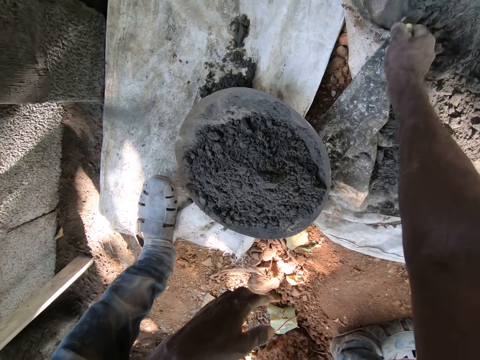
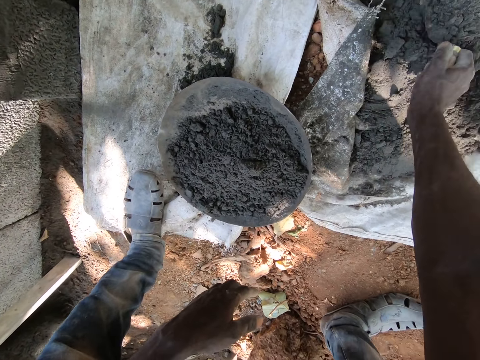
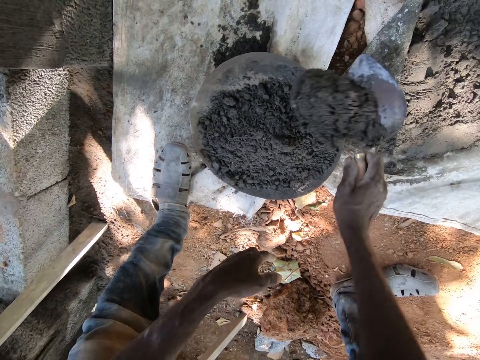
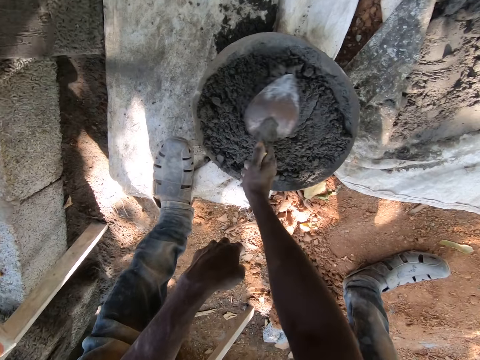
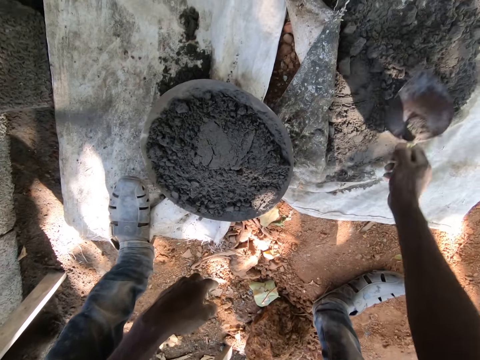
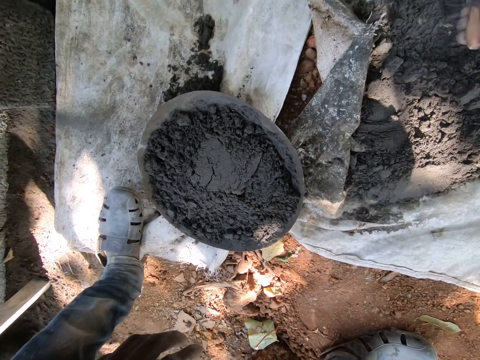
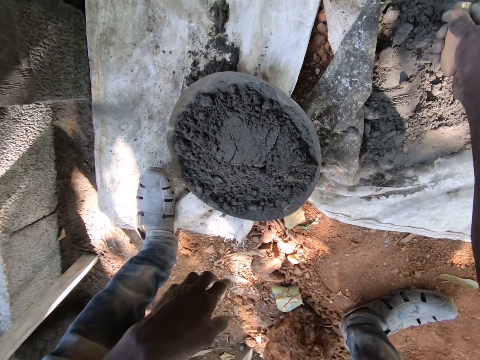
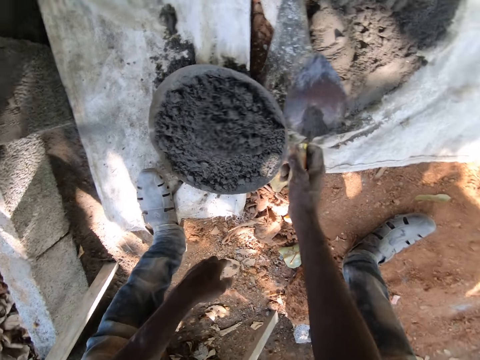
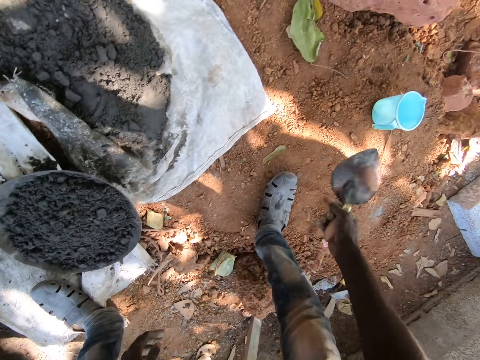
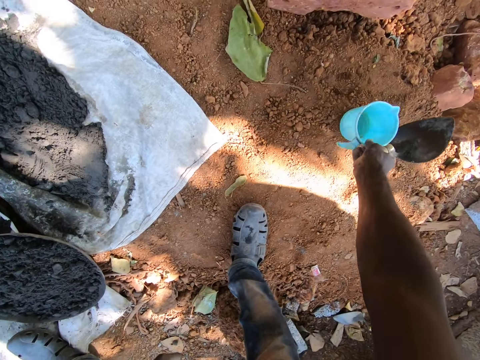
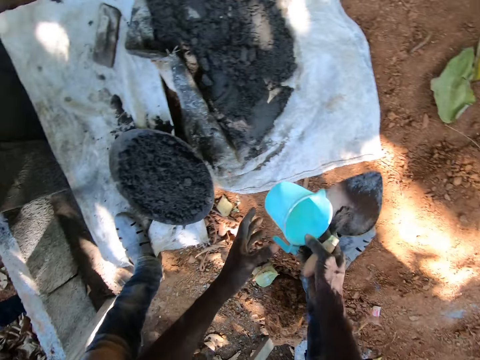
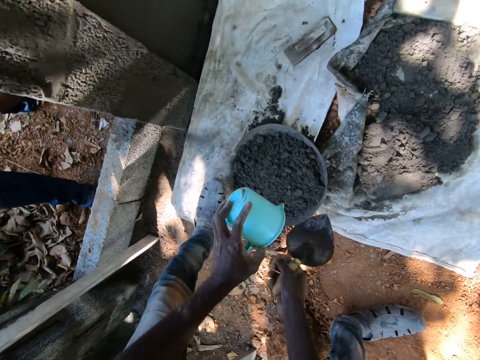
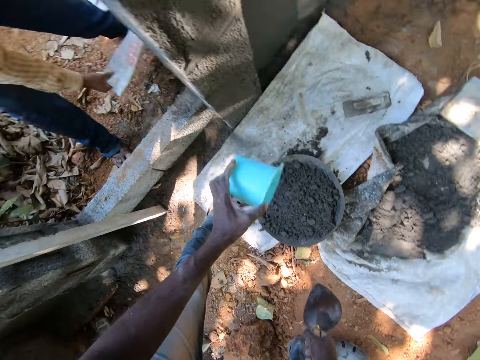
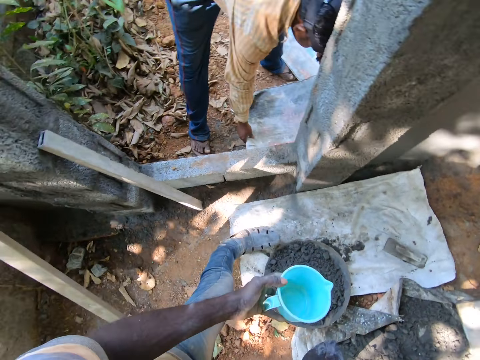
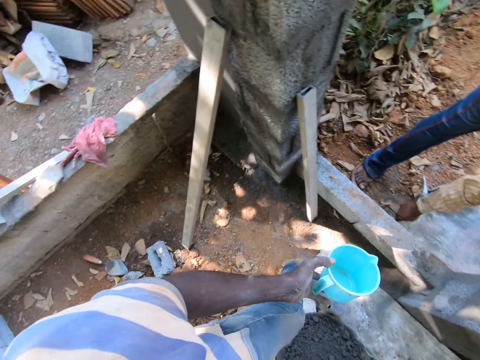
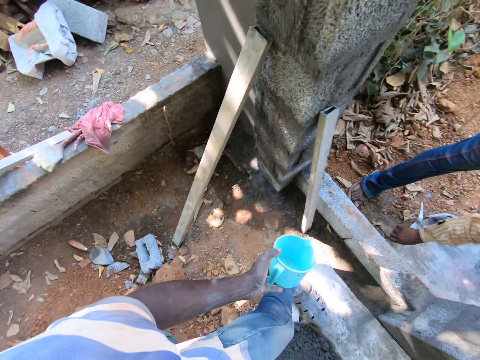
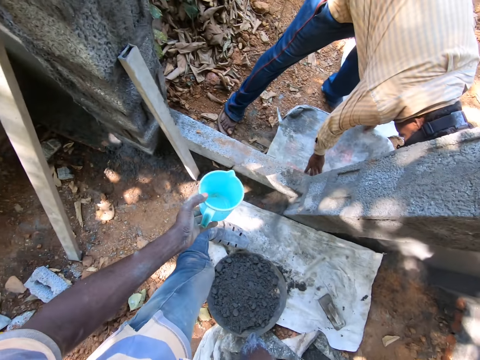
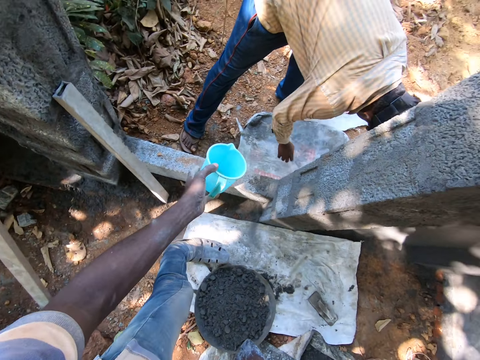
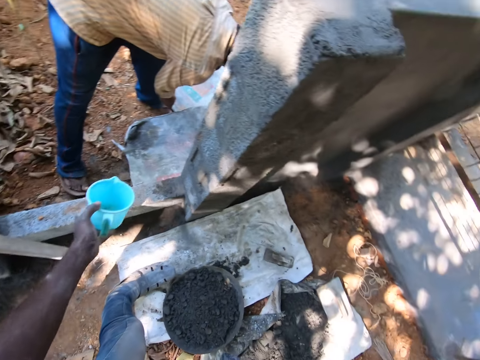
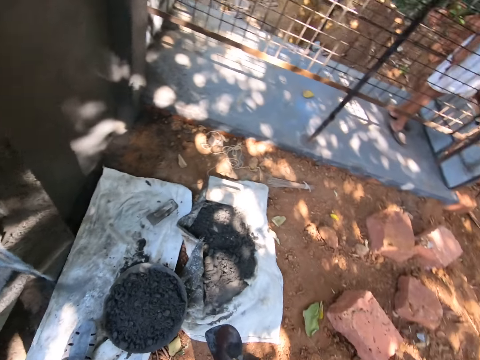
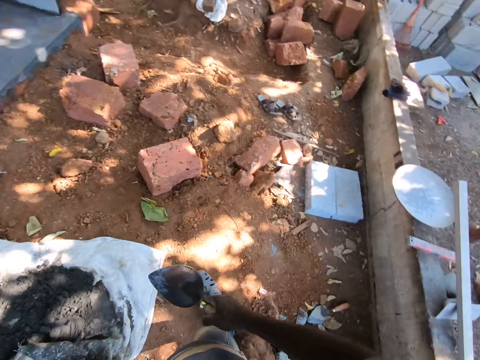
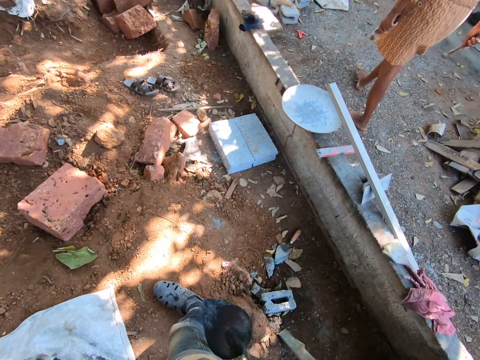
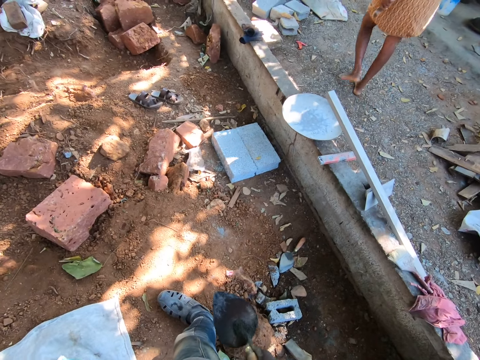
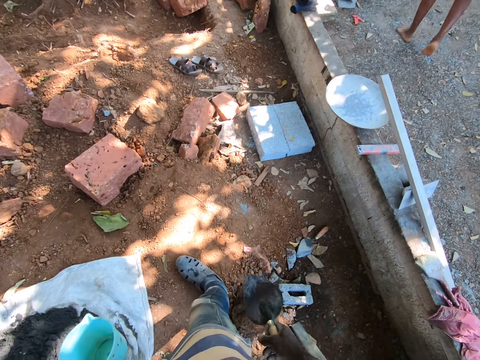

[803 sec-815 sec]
The camera wearer scoops cement from the sack on the ground with the hand trowel in his right hand. He pours the cement in the head pan on the ground with the hand trowel in his right hand. He scoops cement from the sack on the ground with the hand trowel in his right hand. He pours the cement in the head pan on the ground with the hand trowel in his right hand. He picks the cup of water from the ground with his right hand. He passes the cup of water from his right hand to his left hand. He pours water from the cup into the head pan on the ground with his left hand. A man picks the cement bag on the ground with his hands. The camera wearer moves around the construction site. He converses with the man.

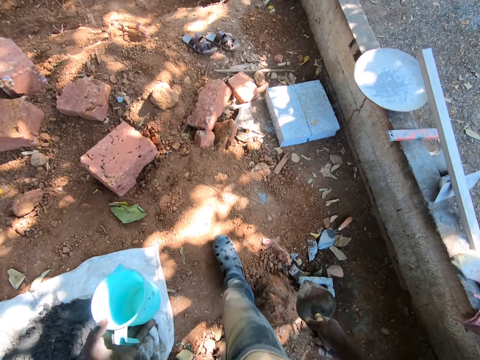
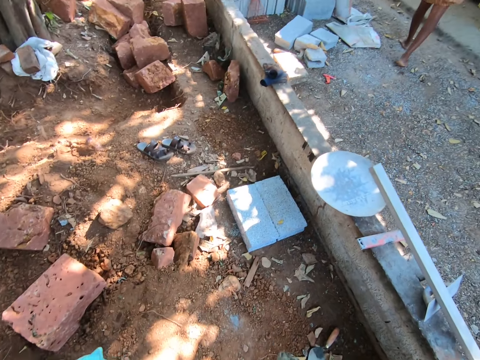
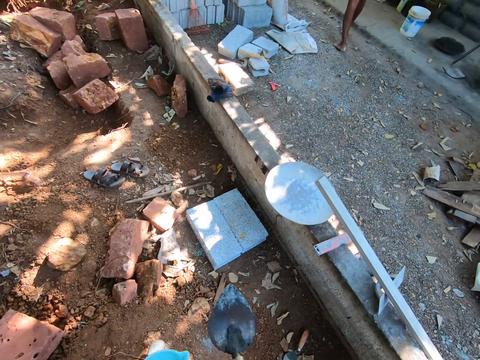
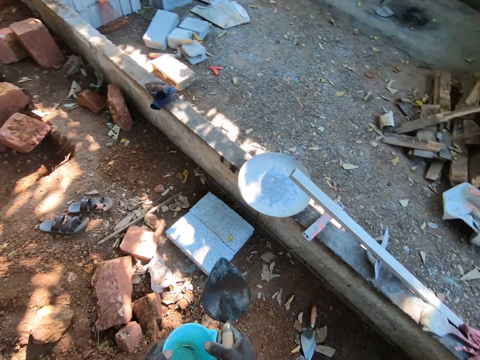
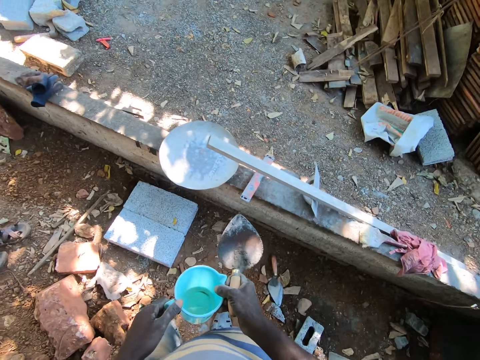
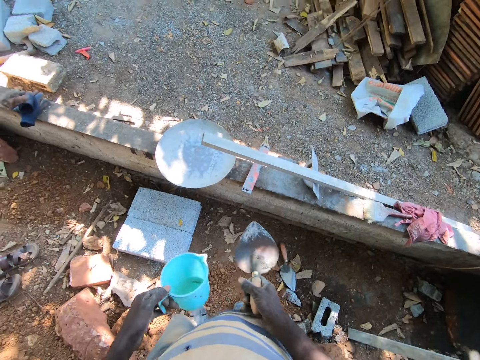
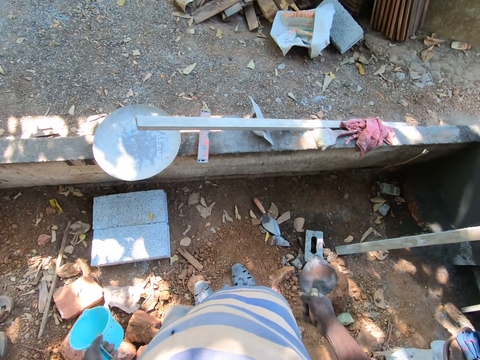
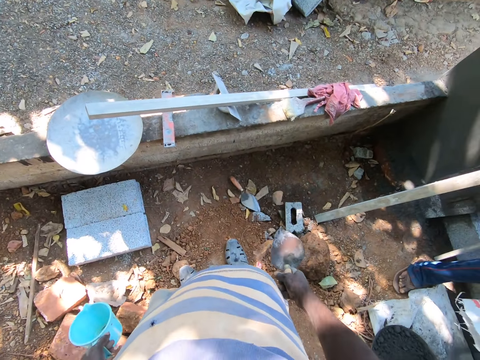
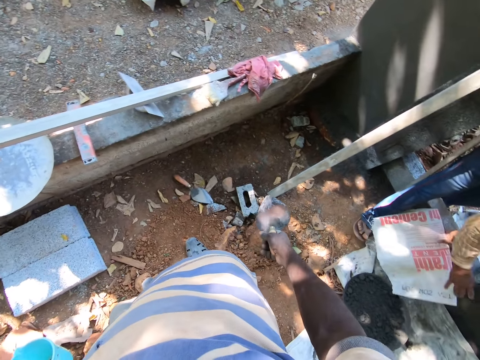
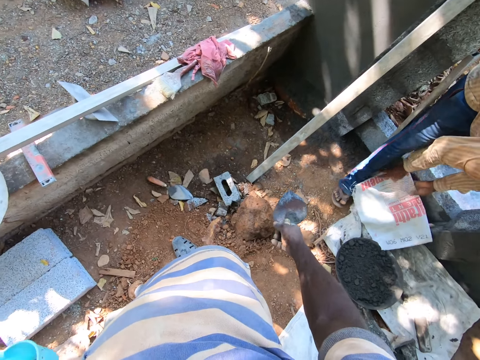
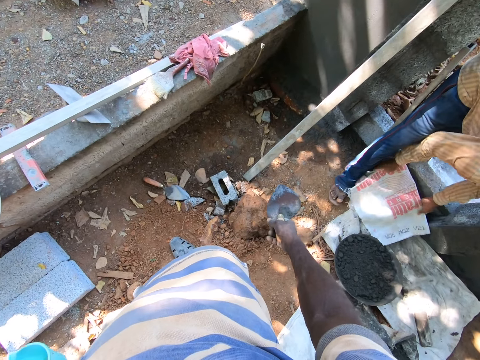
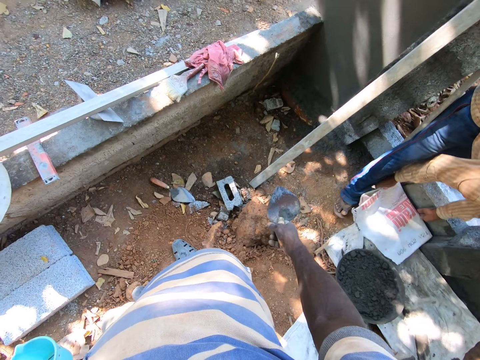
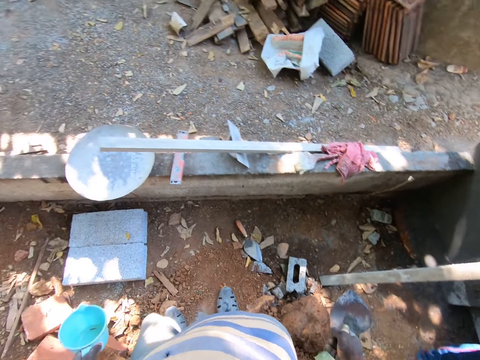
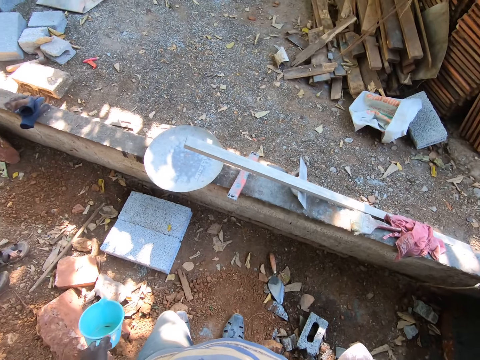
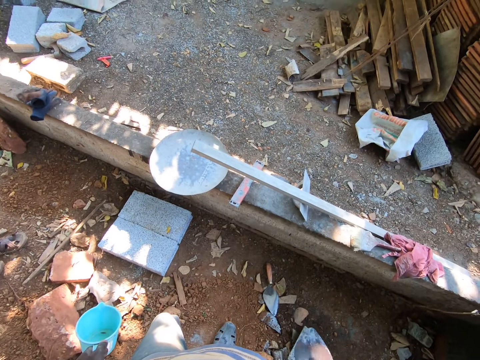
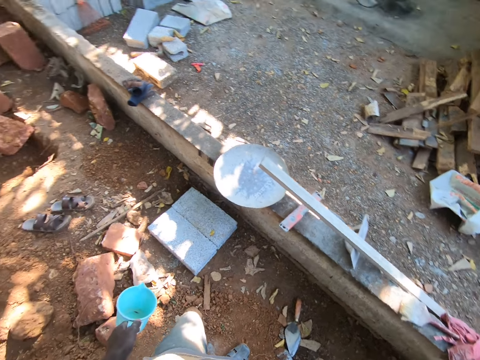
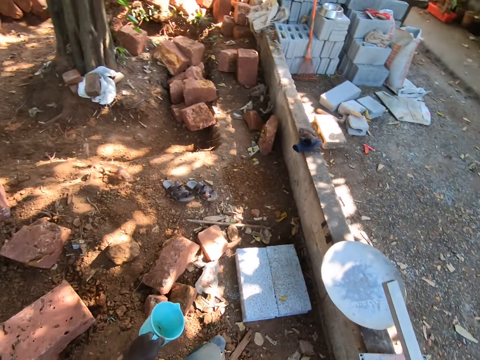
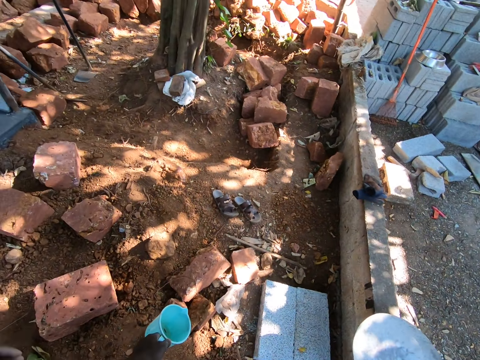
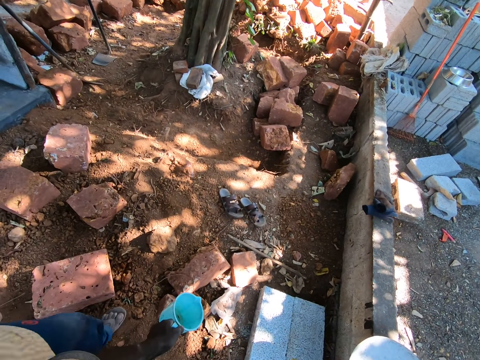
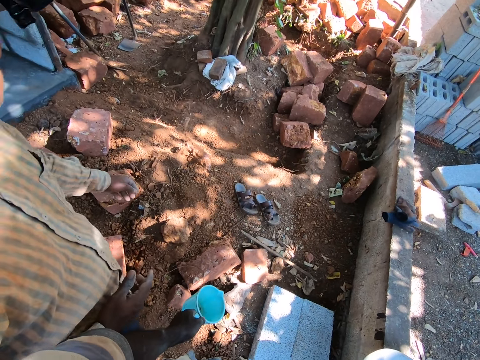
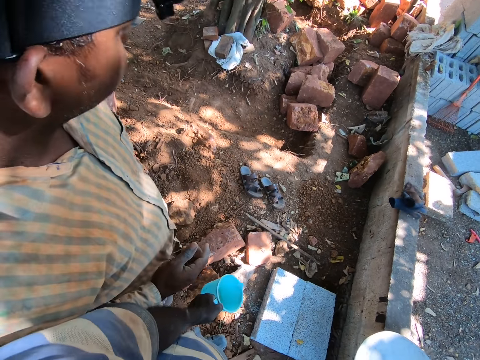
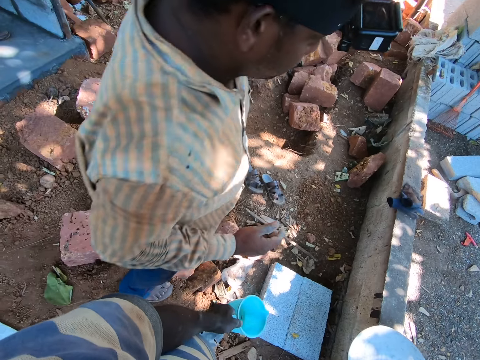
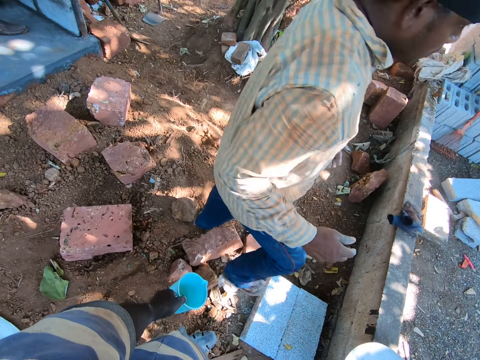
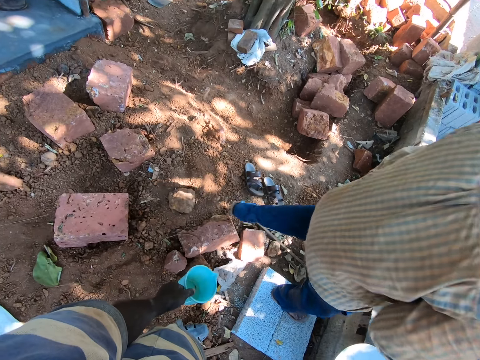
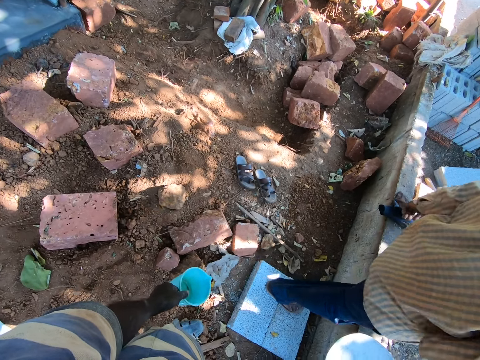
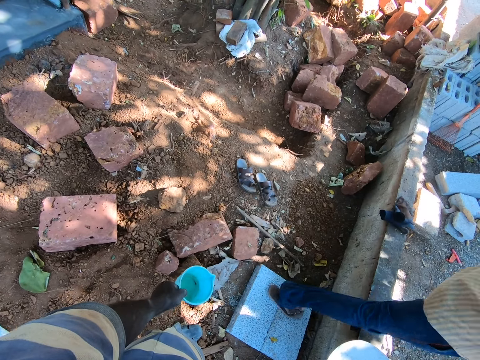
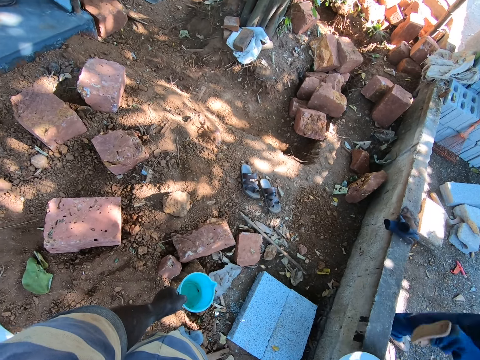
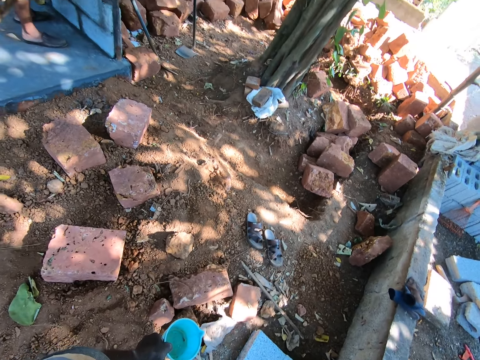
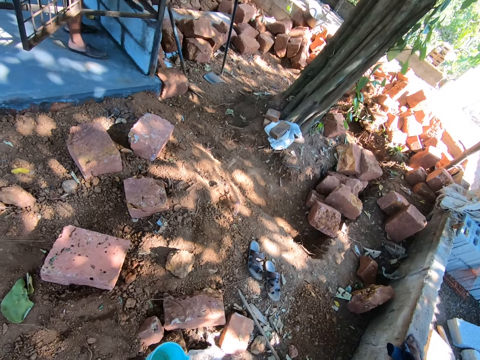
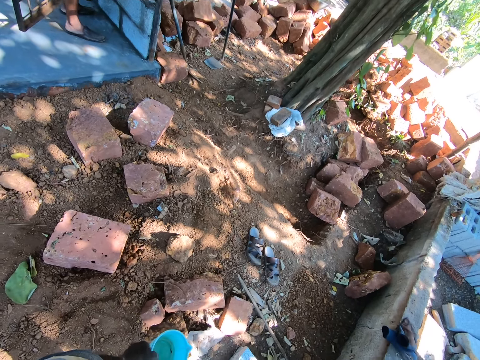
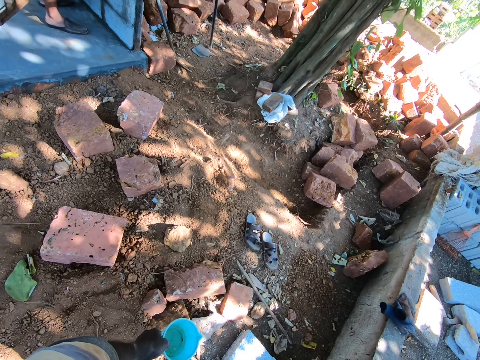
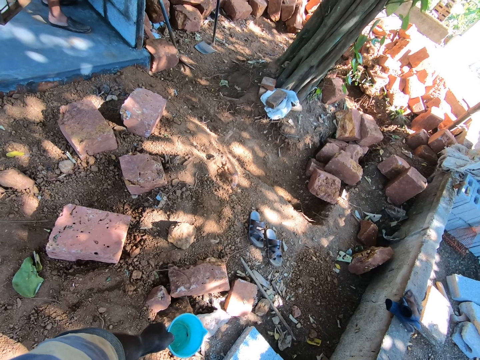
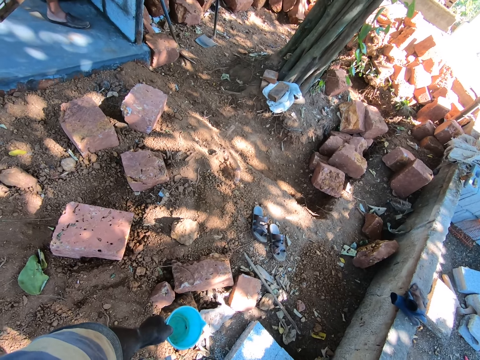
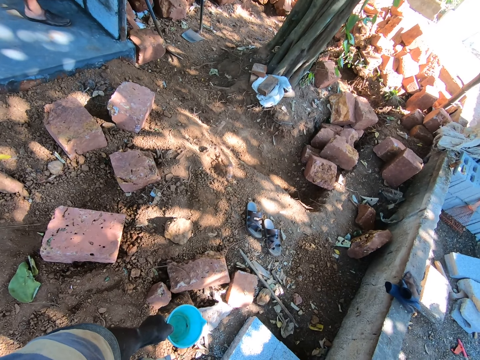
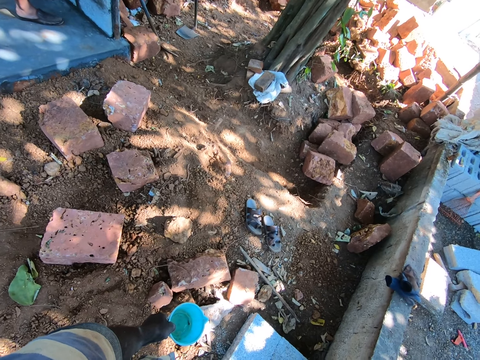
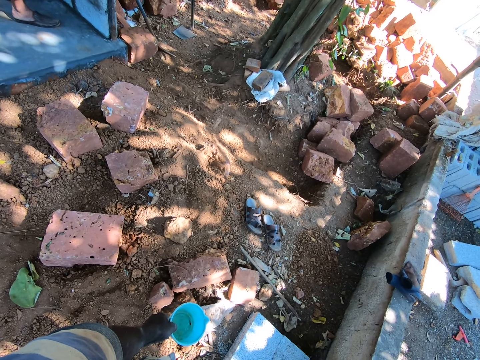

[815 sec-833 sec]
The camera wearer holds the cup of water with his hands. A man drops the cement bag on the ground with his hands. The man adjusts the cement bag on the ground with his hands.
